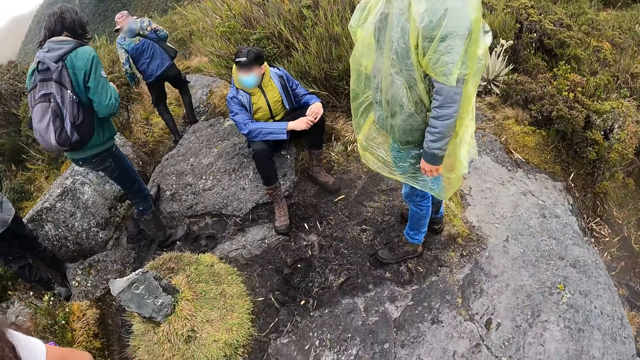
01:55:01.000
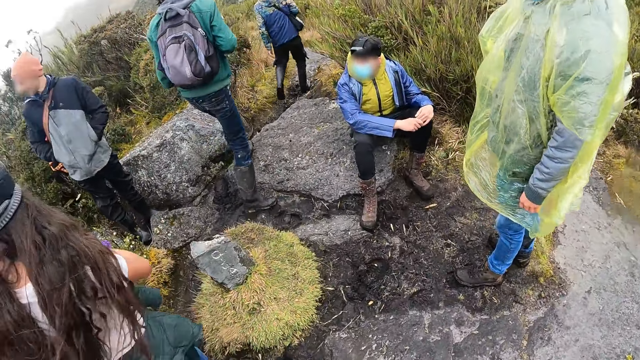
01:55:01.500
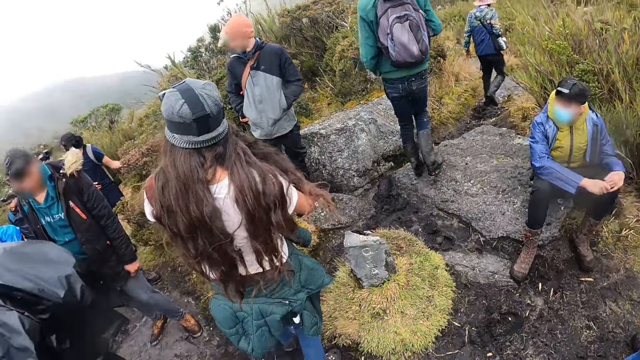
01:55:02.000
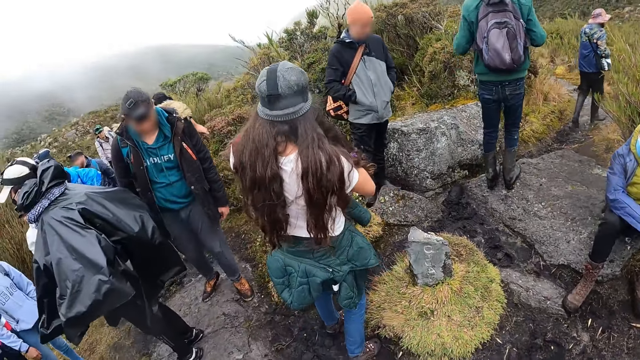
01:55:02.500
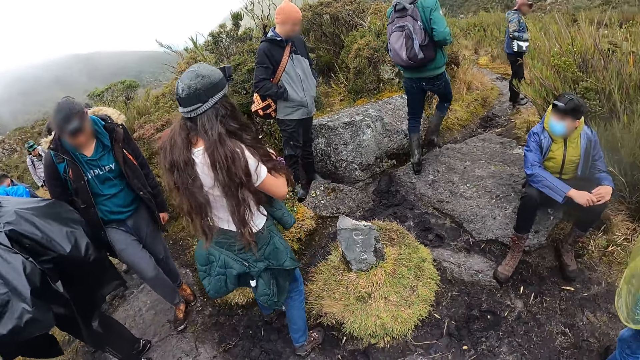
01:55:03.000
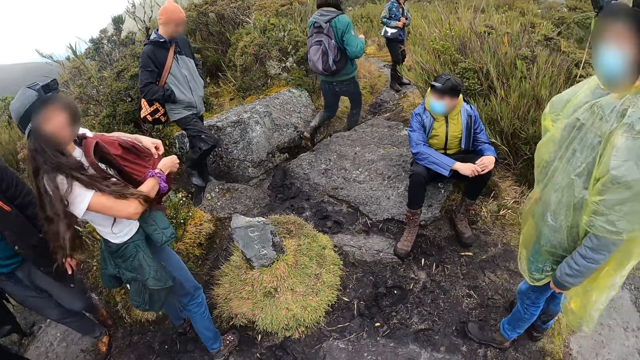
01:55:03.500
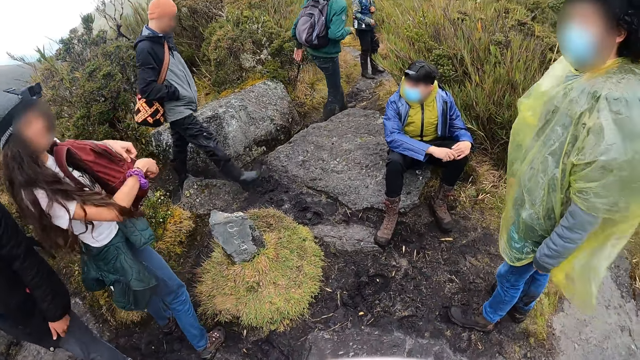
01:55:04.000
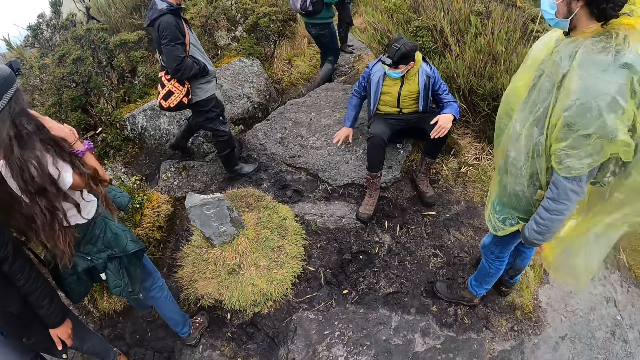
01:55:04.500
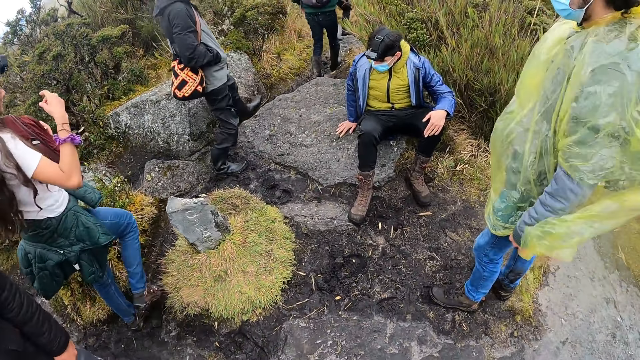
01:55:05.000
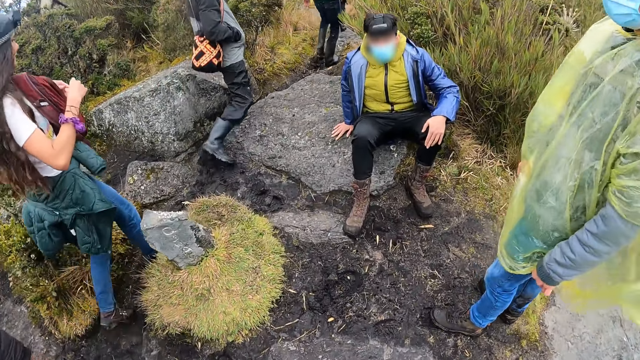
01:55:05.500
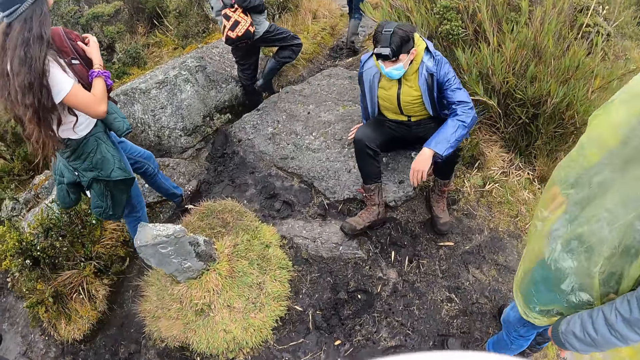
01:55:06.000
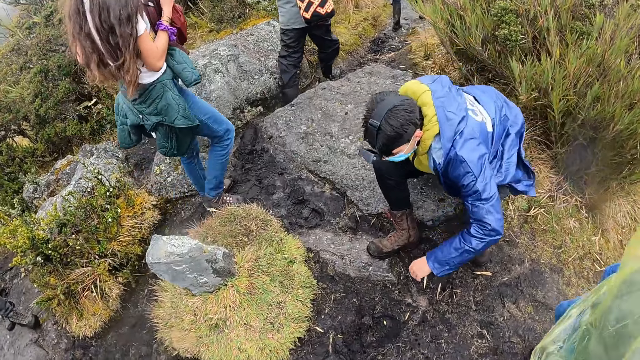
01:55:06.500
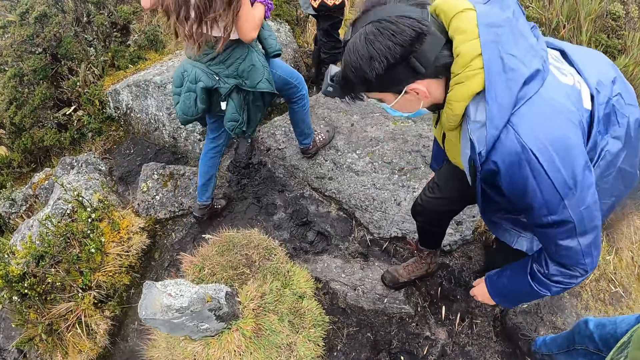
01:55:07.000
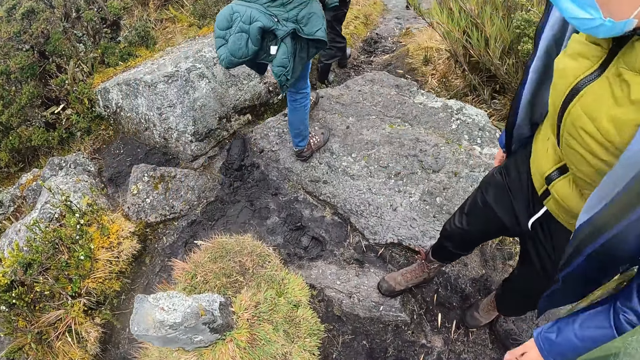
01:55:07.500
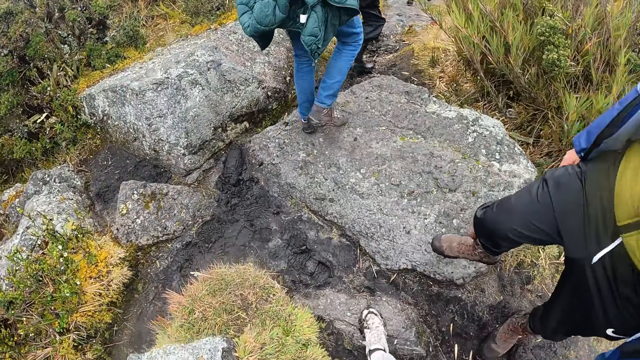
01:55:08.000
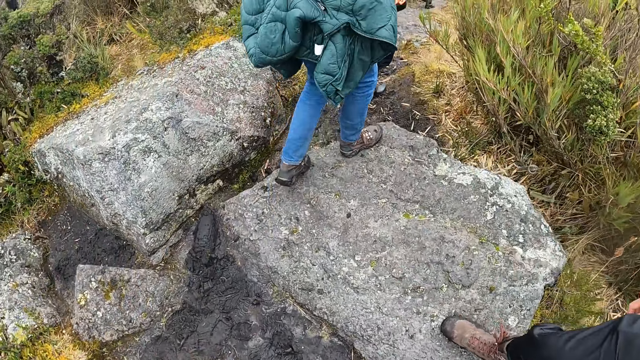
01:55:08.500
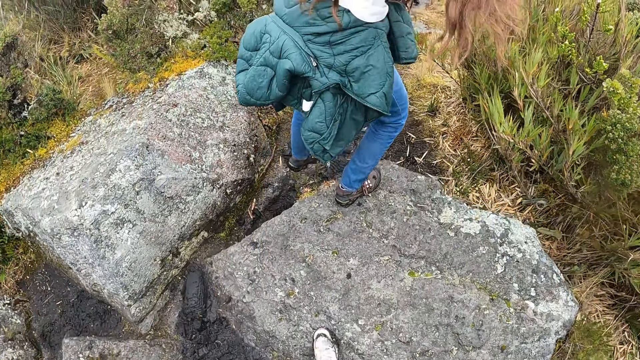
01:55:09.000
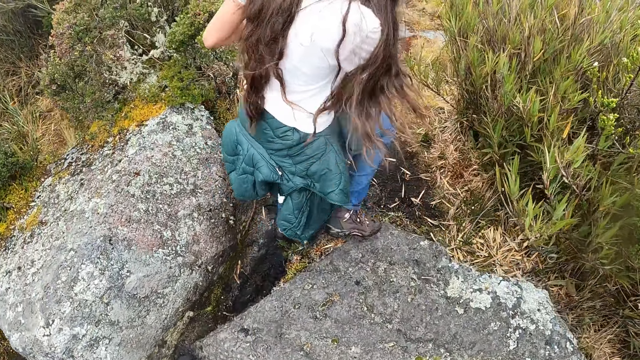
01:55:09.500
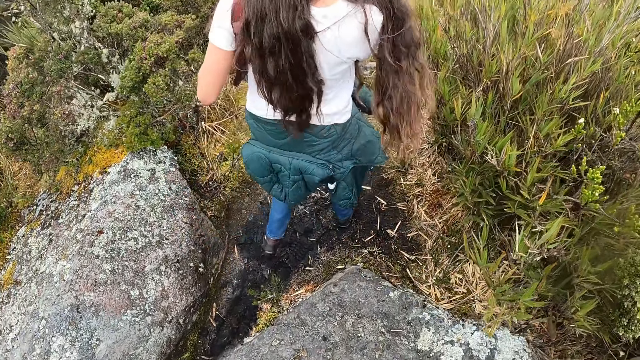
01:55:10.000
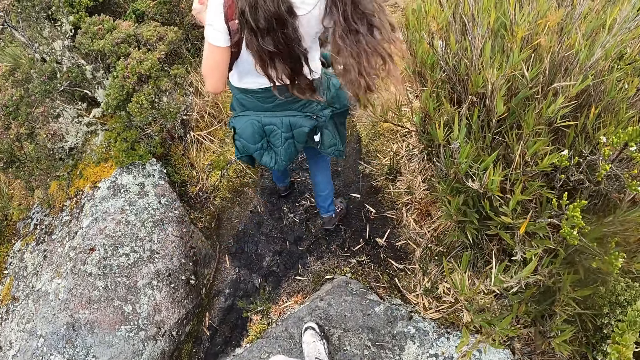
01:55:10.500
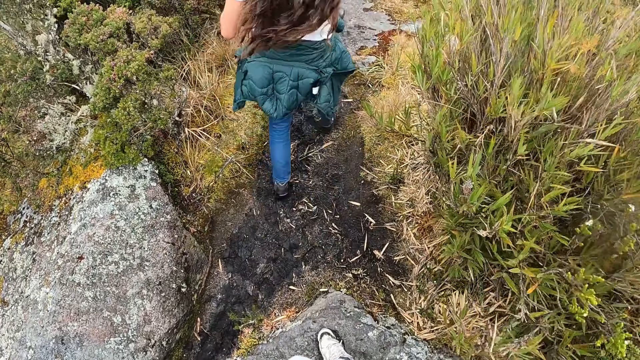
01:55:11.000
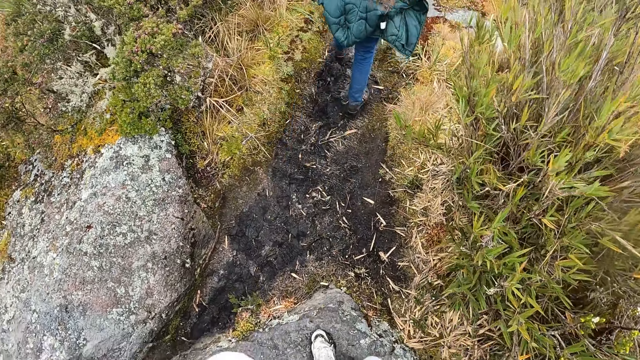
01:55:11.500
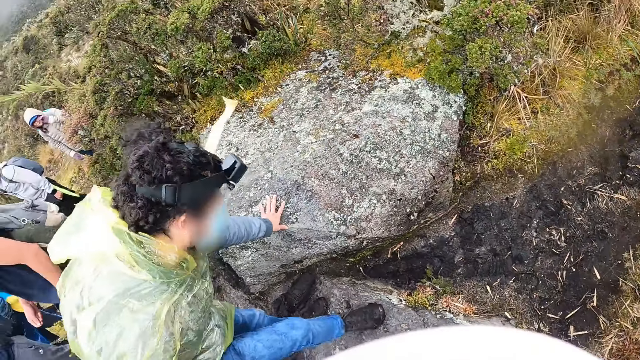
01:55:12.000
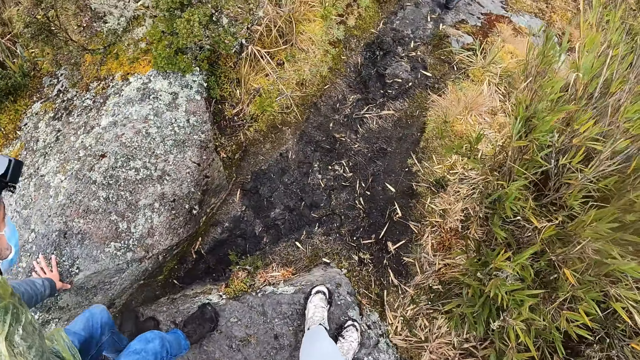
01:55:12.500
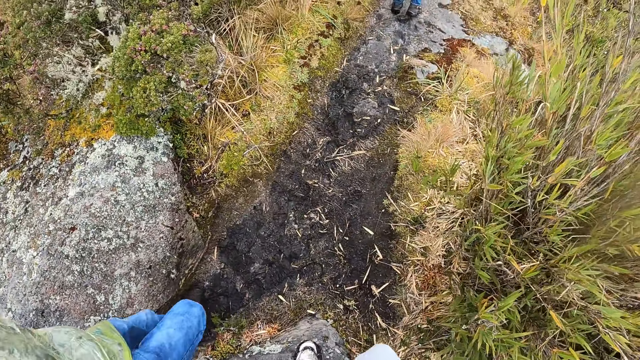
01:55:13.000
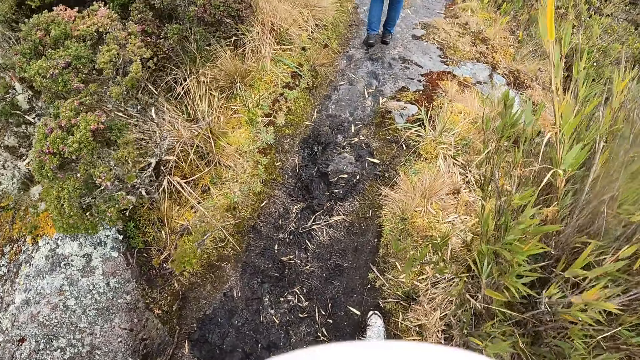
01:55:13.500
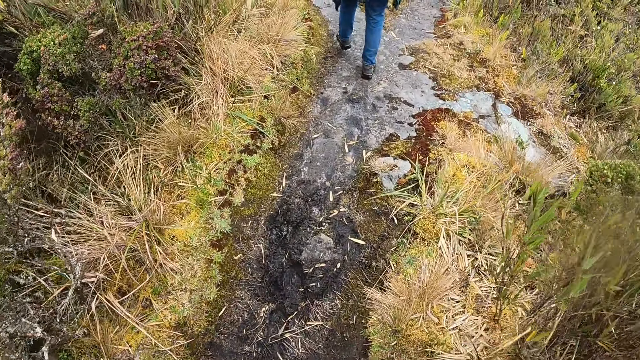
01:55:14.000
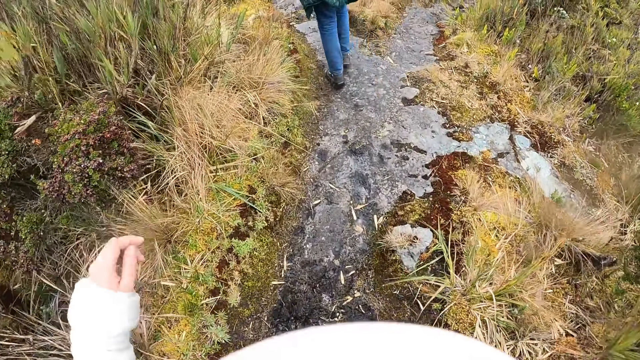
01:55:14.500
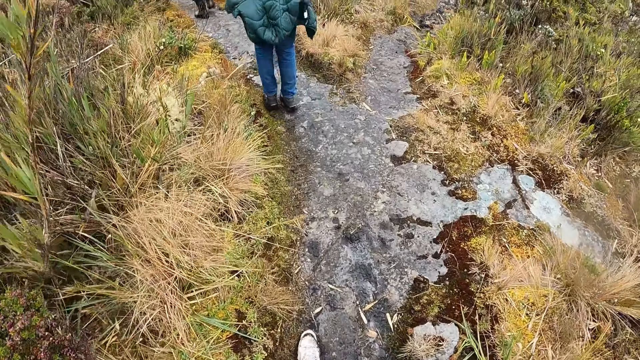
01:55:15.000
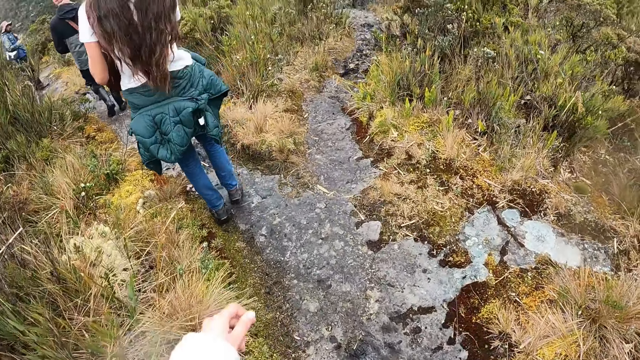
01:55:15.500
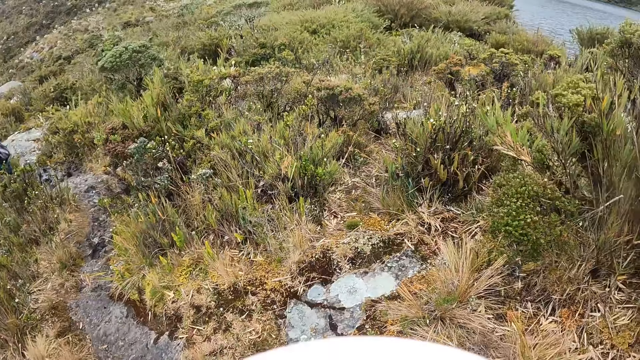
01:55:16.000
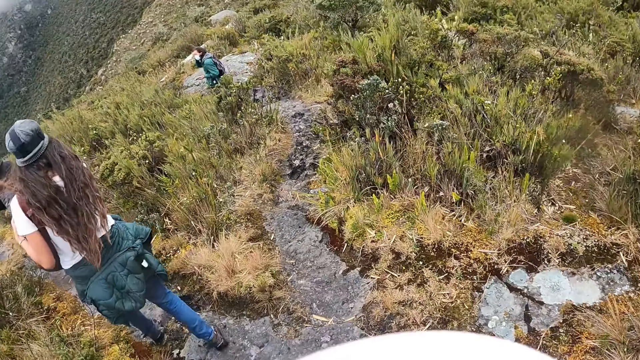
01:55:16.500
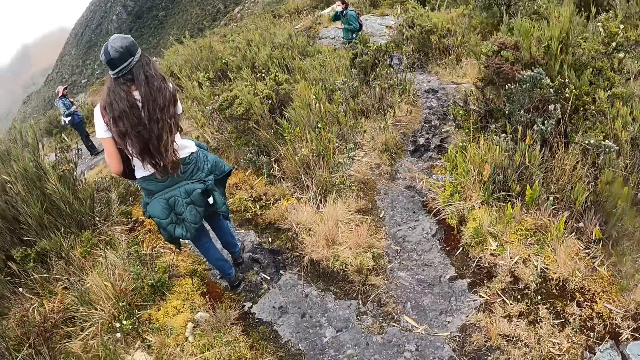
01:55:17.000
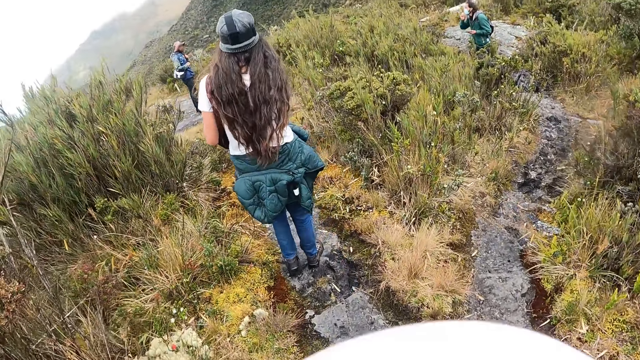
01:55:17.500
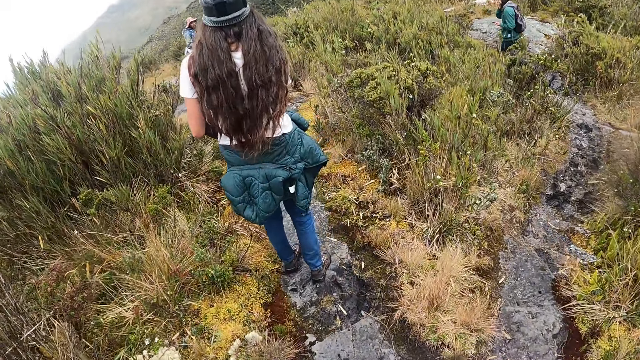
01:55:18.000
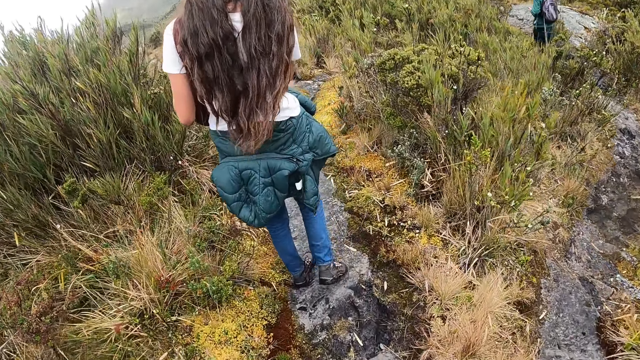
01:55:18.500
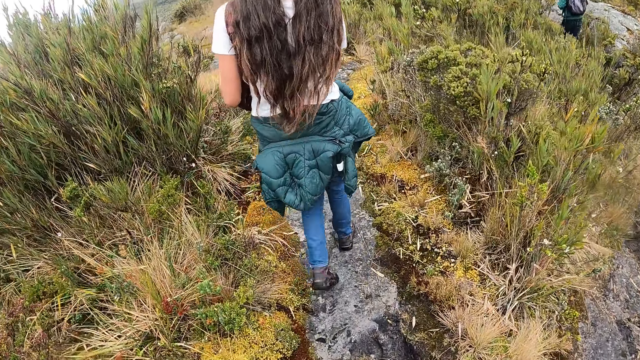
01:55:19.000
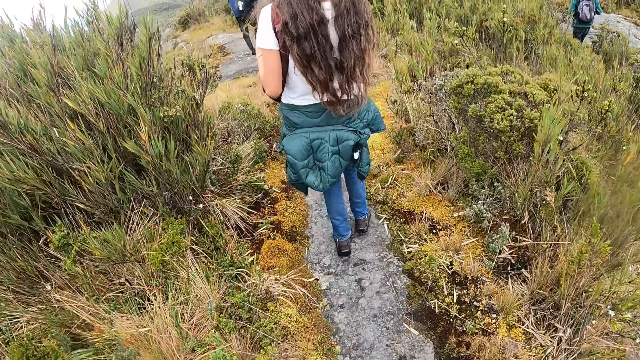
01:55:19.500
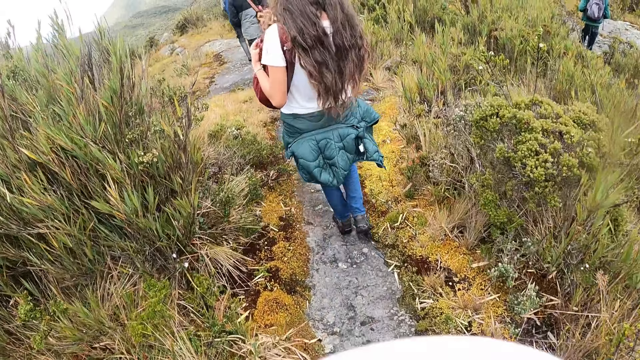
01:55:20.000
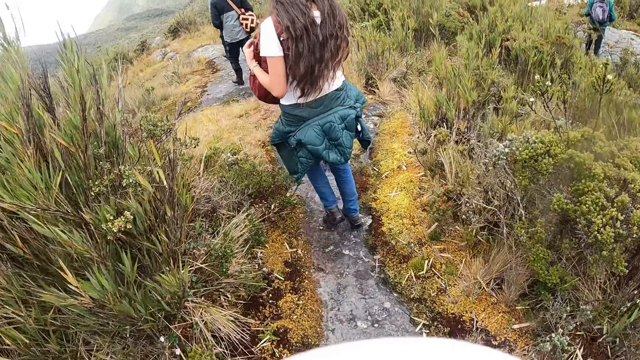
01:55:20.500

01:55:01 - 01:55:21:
A man places his right hand on a rock. The camera wearer walks down the rock. The man stands up from the rock. The camera wearer walks on the bush path with the group of people. They look back. Another man places his left hand on a rock. The camera wearer looks back again. They walk on the bush path with the group of people.
